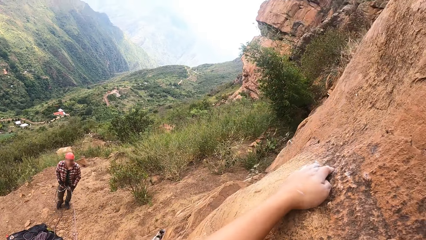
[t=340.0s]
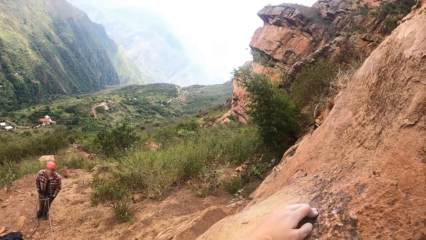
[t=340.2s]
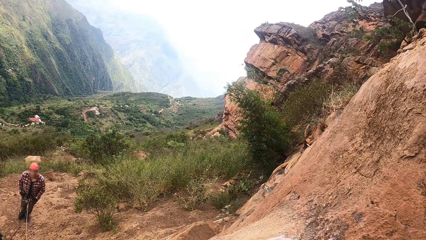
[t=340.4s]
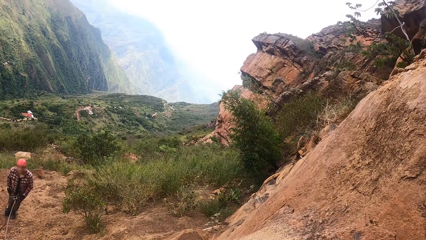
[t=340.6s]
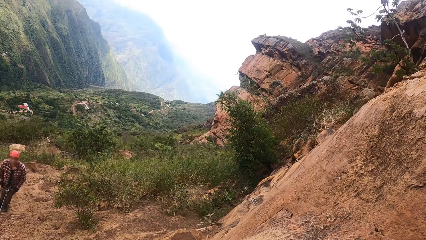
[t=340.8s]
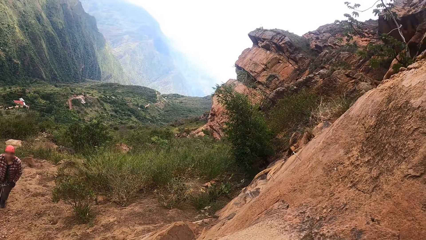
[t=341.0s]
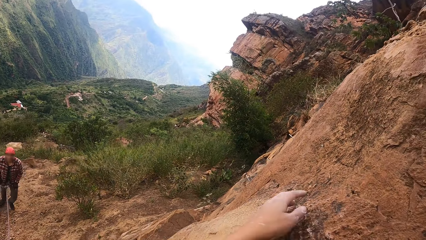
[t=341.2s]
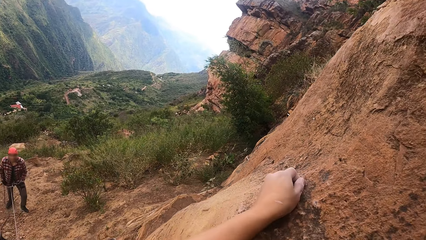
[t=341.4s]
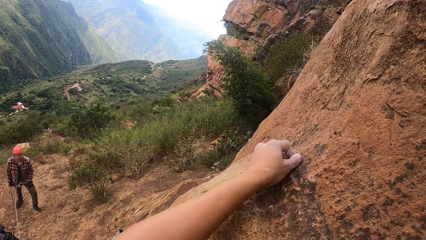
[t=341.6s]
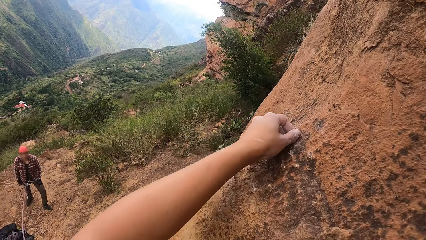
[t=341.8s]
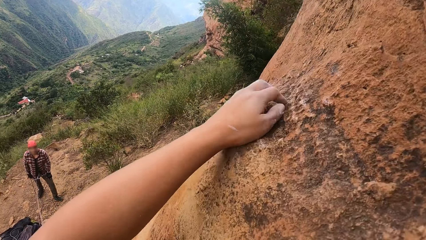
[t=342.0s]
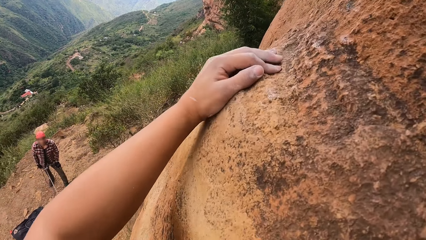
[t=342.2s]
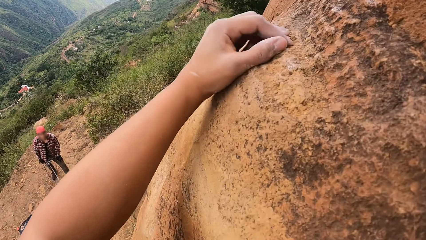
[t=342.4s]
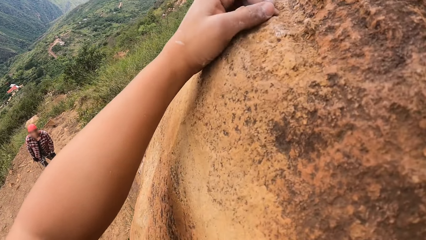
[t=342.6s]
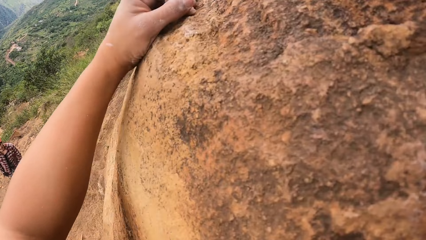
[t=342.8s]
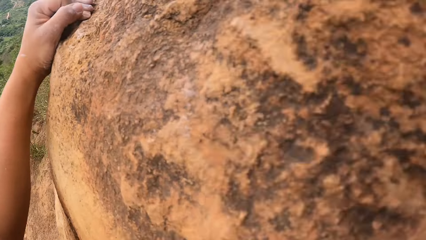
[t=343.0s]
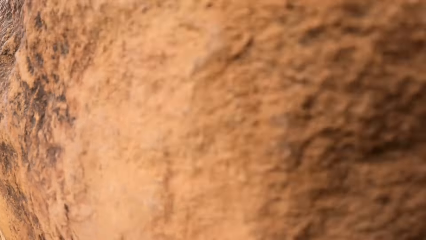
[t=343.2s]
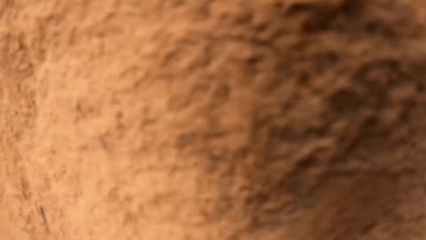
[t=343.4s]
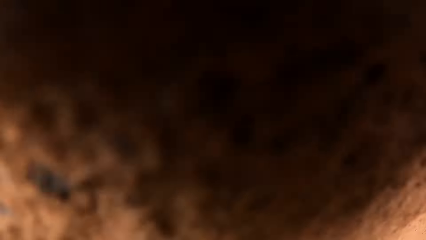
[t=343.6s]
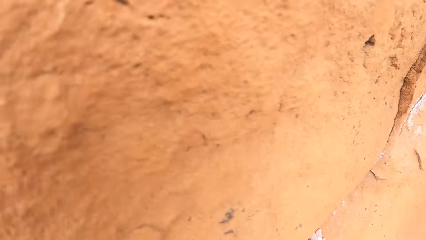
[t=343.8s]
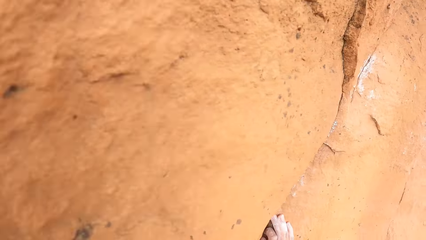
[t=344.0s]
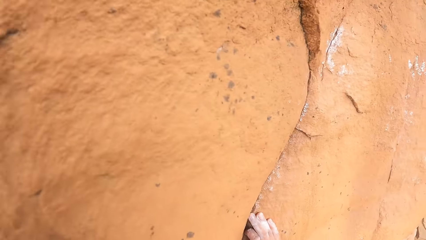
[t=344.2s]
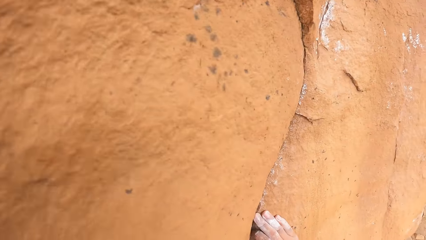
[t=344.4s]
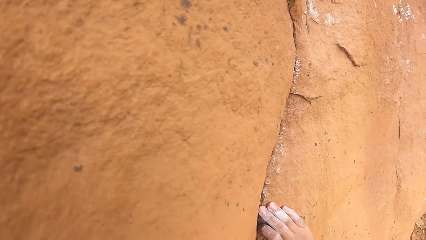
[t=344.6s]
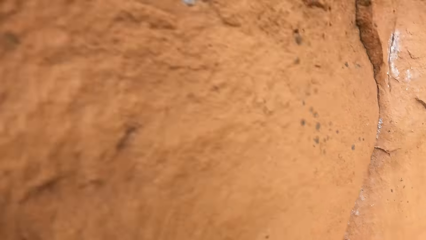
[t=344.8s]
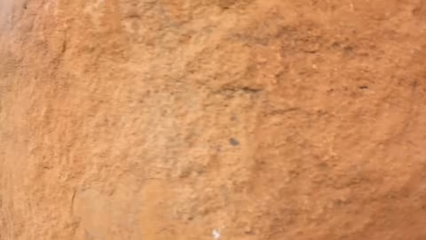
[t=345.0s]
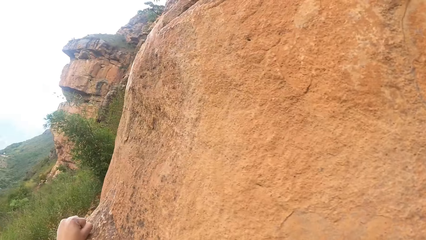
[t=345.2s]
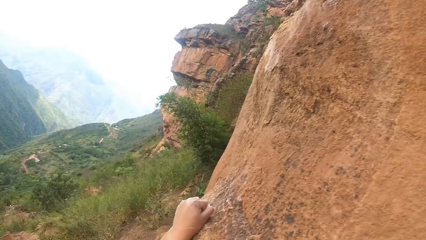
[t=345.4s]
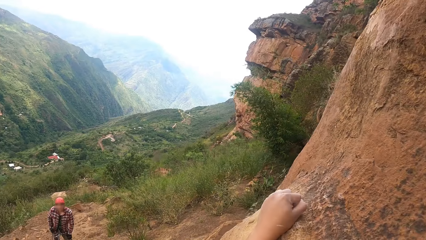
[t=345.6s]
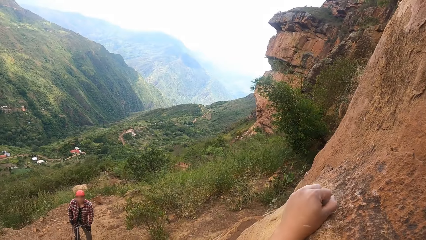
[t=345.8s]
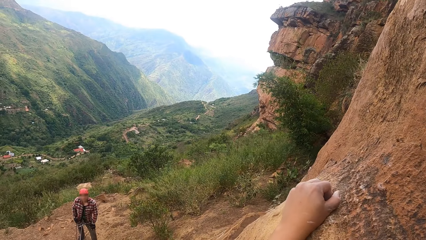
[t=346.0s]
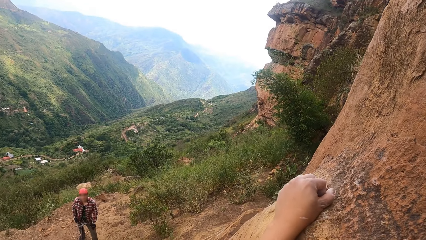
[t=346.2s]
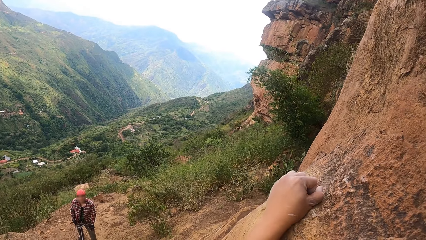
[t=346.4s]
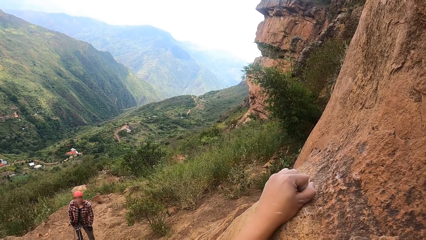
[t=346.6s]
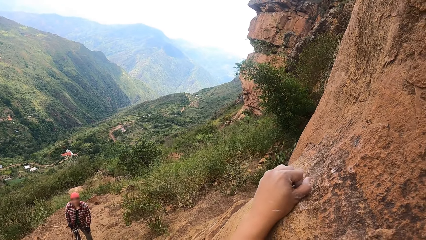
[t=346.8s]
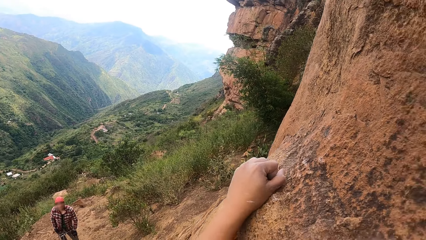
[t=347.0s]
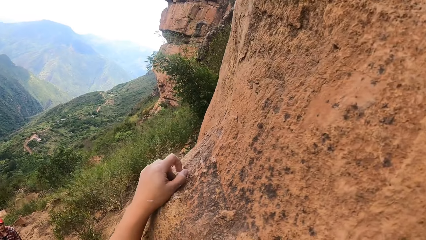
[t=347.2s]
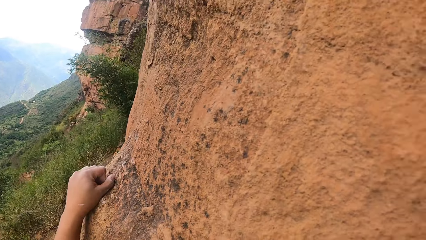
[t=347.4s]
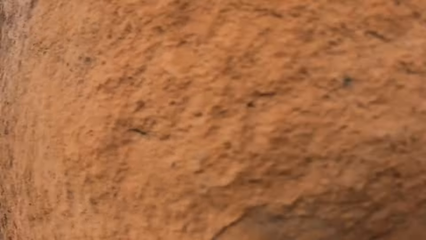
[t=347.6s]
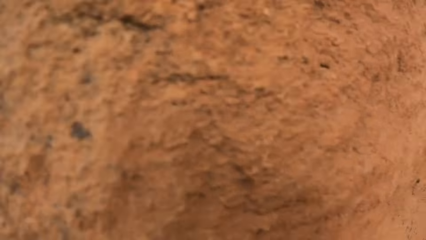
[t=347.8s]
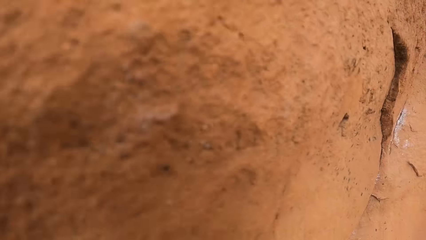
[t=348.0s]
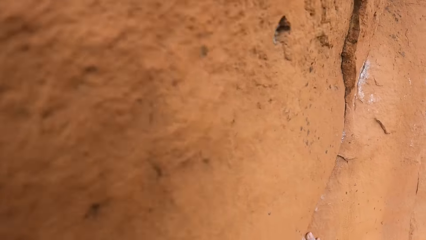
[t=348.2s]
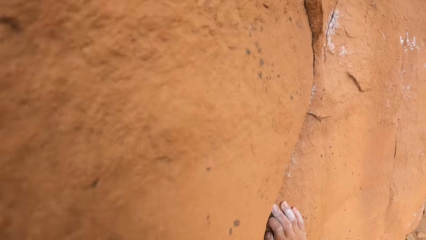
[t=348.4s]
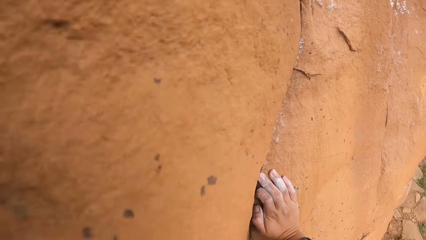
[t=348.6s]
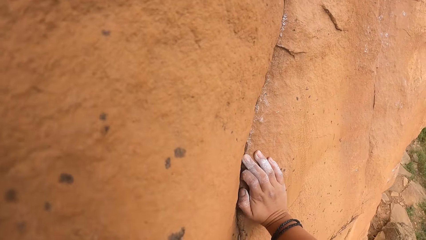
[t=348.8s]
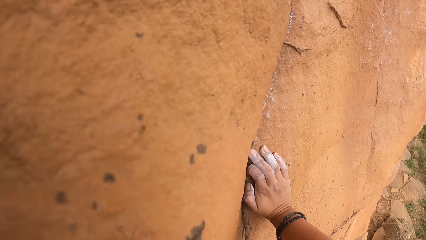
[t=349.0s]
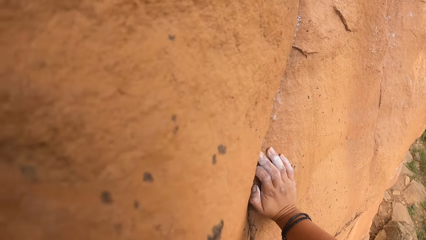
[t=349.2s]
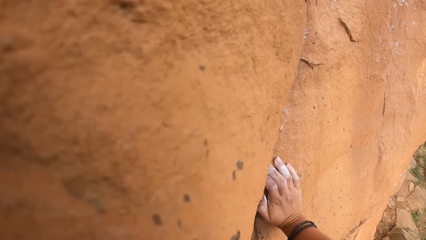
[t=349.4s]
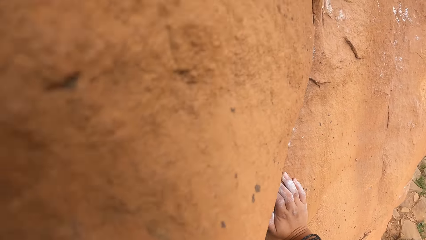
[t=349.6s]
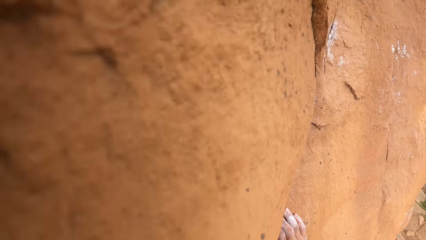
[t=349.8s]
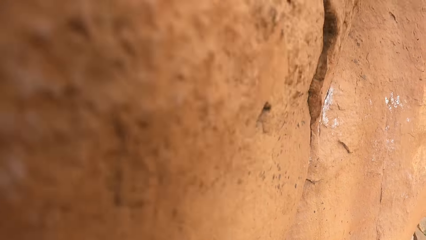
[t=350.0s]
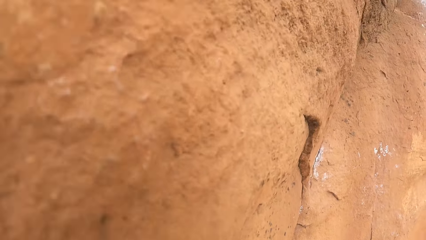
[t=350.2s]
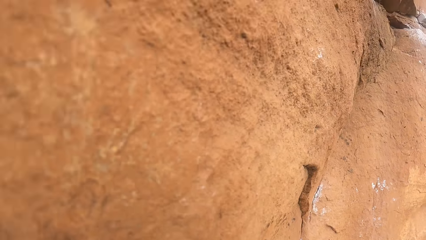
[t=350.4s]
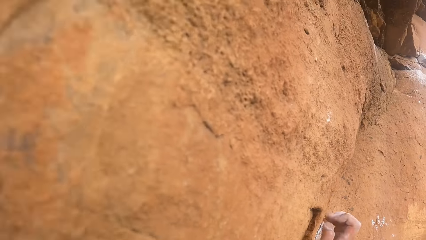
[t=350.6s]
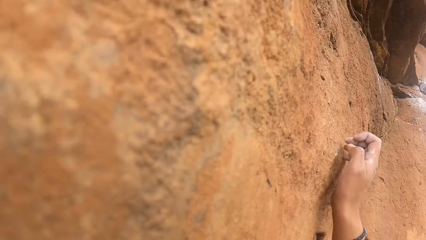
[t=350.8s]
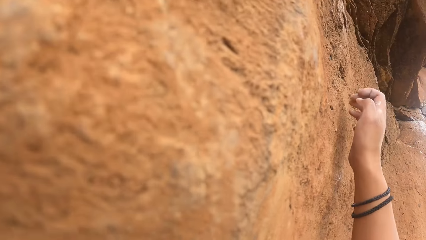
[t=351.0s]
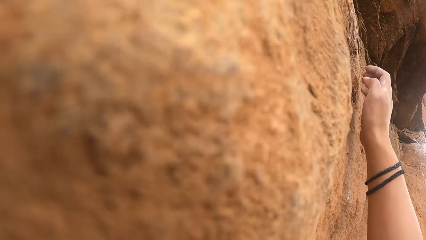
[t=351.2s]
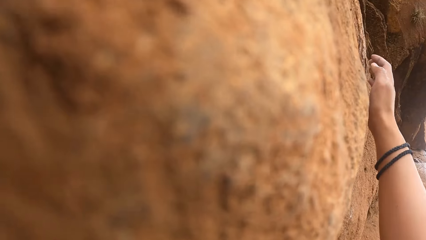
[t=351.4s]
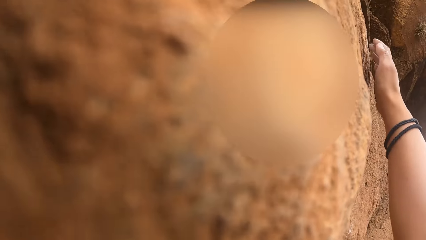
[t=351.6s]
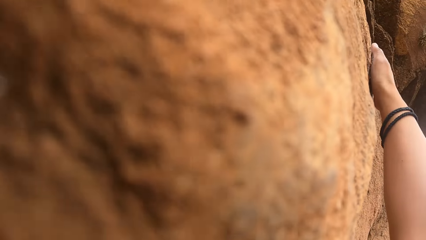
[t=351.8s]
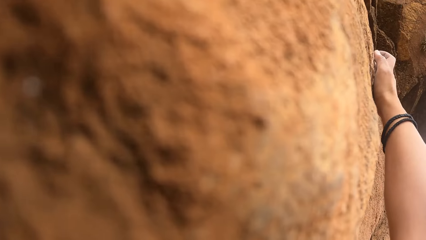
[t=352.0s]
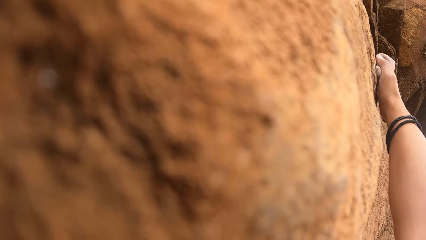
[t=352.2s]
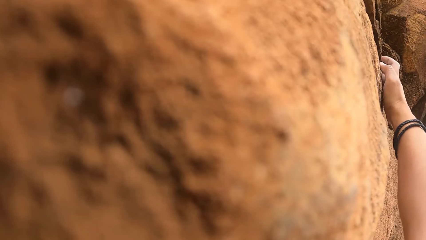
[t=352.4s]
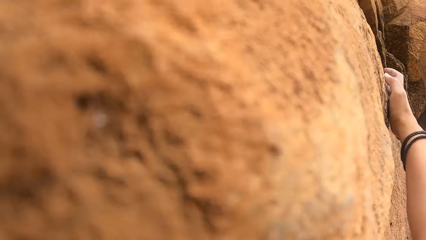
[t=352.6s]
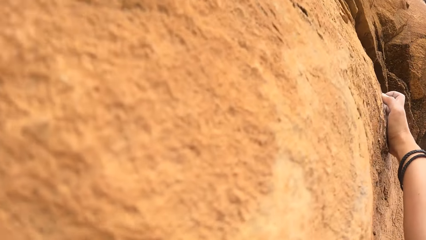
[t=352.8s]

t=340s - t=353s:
The camera wearer clings on a rock cliff. They interact with a person. They climb the rock cliff.

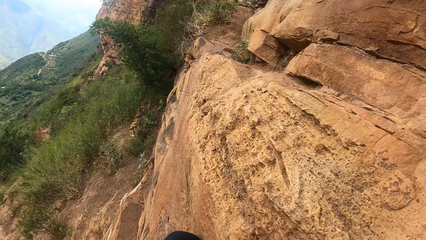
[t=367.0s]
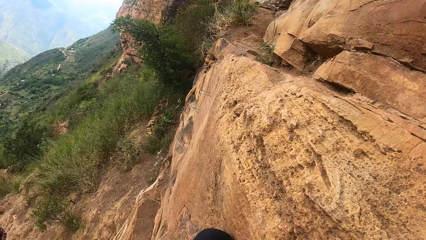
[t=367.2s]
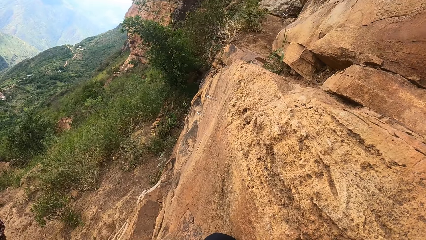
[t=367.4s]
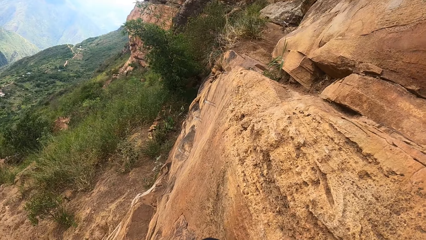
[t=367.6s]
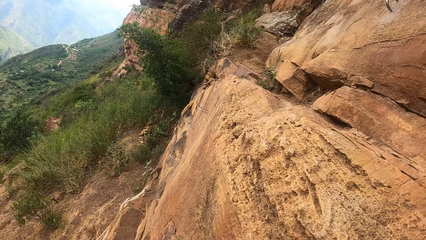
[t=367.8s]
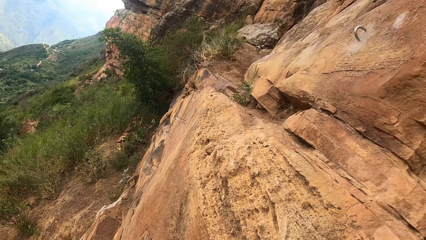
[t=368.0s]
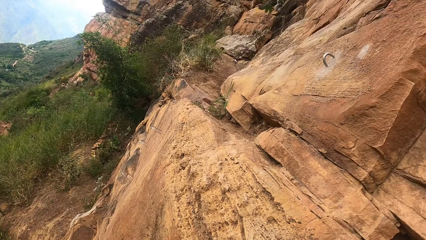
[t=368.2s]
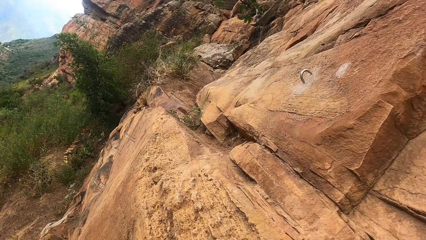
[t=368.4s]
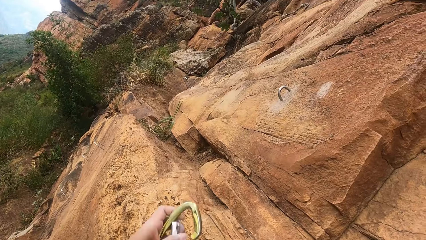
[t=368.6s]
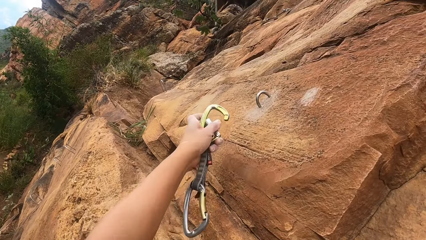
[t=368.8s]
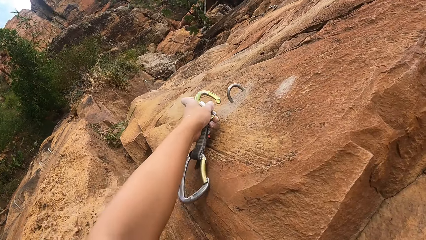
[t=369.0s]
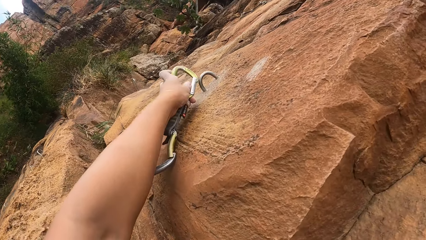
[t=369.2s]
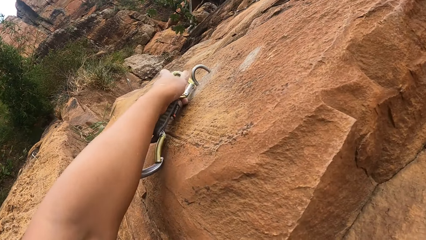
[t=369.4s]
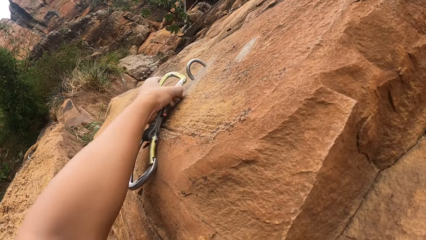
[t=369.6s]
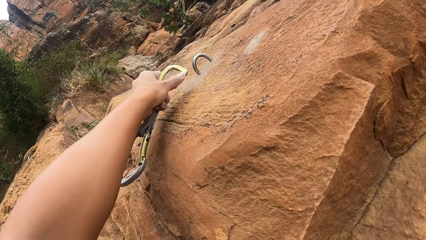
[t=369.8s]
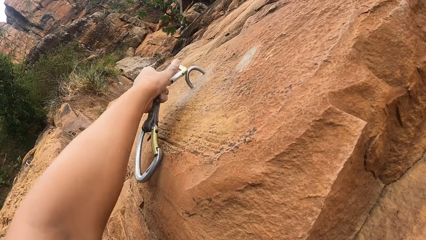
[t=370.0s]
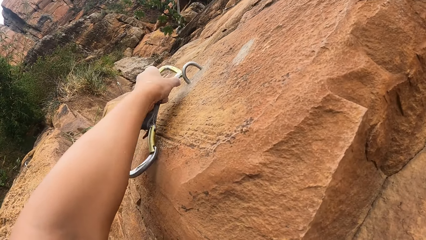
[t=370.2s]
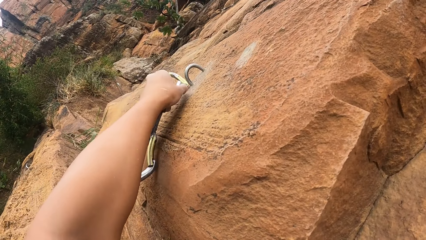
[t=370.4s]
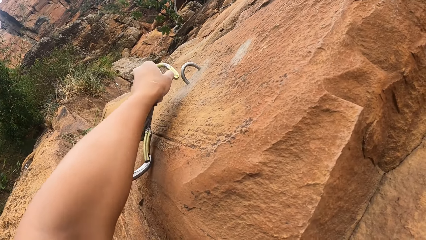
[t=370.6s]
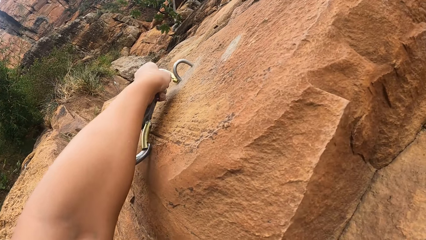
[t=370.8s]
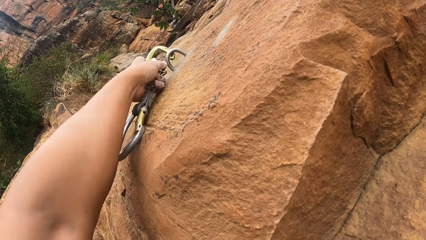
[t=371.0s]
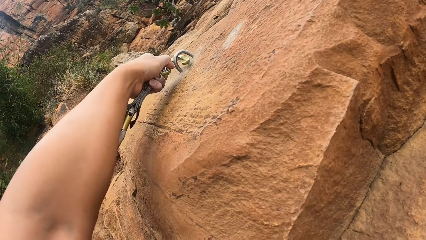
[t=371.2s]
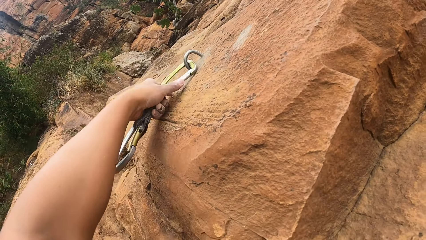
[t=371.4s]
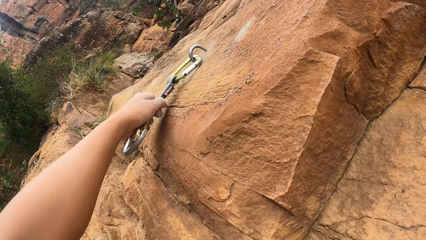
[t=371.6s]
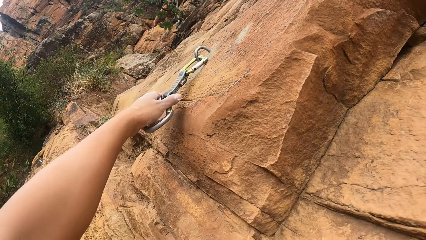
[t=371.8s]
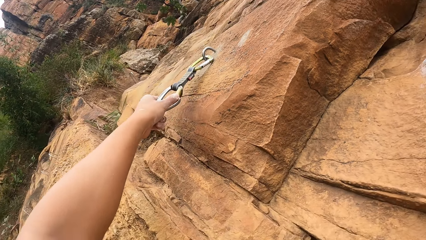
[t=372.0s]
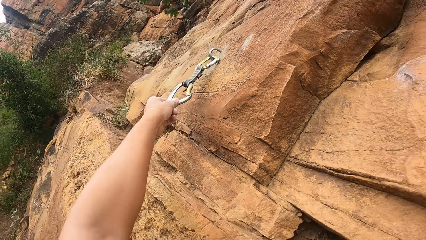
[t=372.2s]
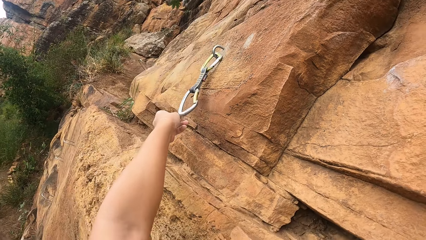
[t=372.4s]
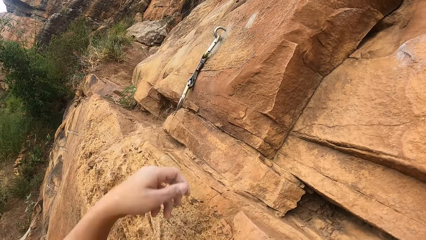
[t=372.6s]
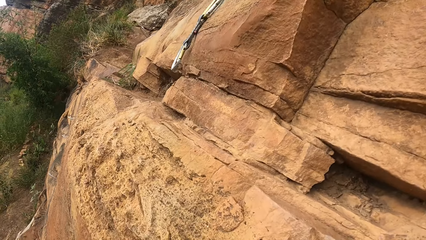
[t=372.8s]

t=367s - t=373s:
The camera wearer fastens a carabiner on a climbing guide.
